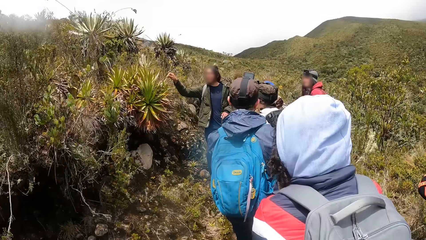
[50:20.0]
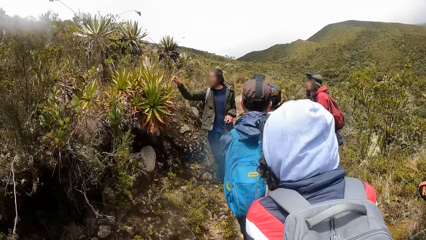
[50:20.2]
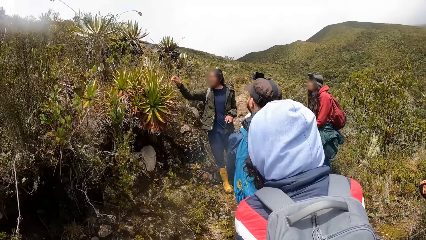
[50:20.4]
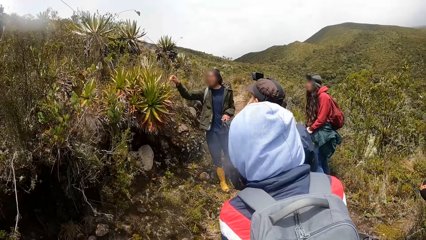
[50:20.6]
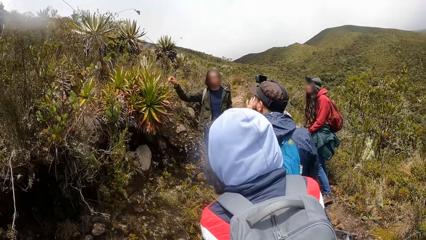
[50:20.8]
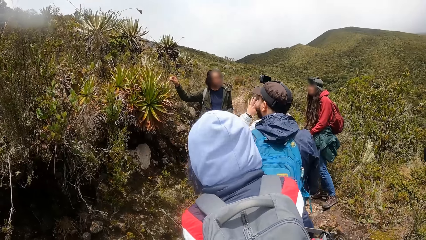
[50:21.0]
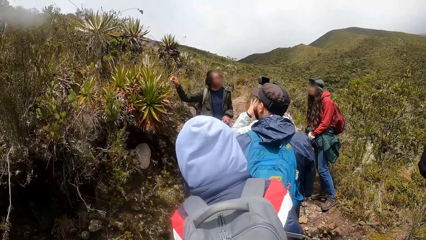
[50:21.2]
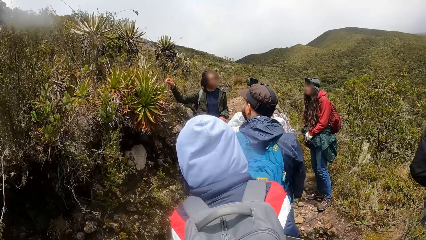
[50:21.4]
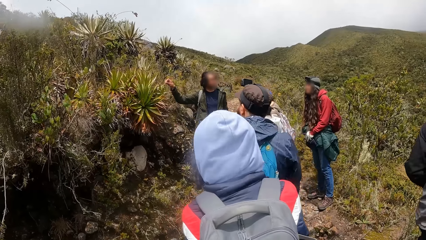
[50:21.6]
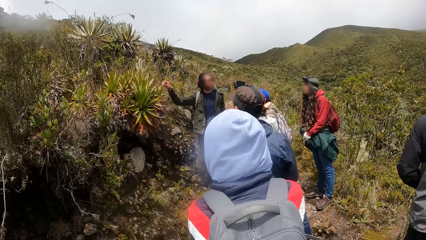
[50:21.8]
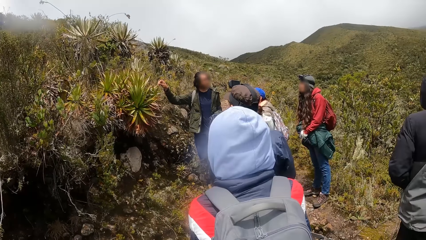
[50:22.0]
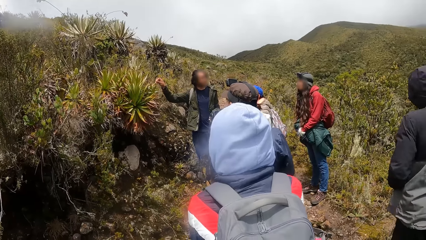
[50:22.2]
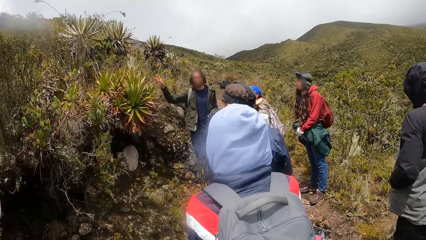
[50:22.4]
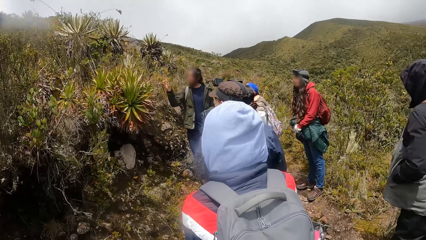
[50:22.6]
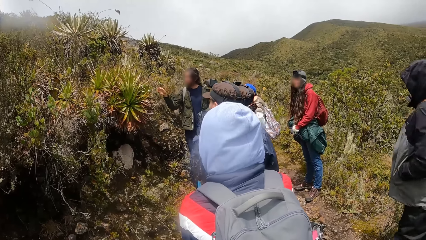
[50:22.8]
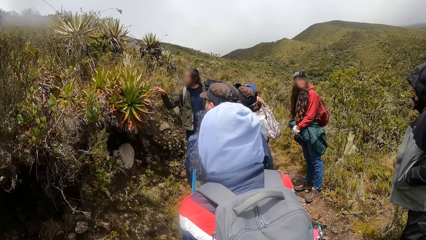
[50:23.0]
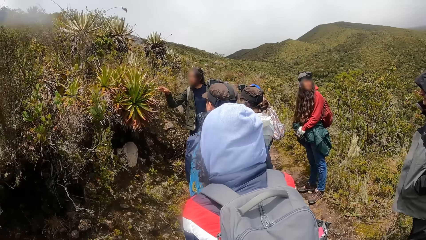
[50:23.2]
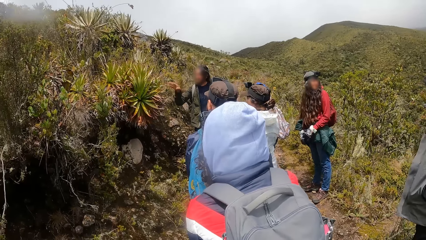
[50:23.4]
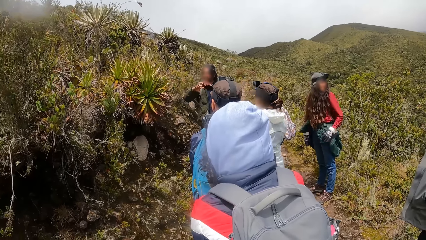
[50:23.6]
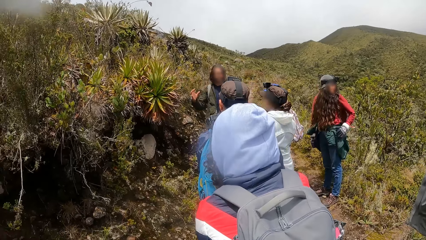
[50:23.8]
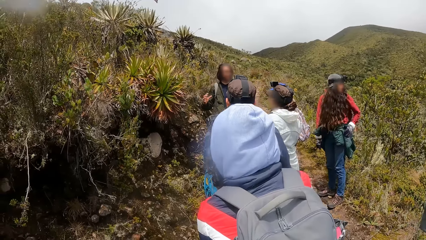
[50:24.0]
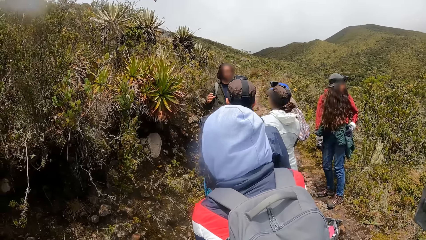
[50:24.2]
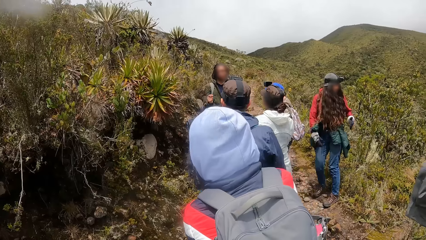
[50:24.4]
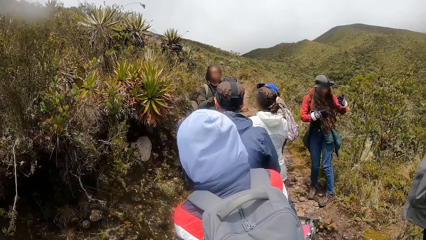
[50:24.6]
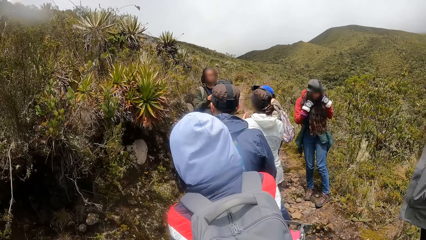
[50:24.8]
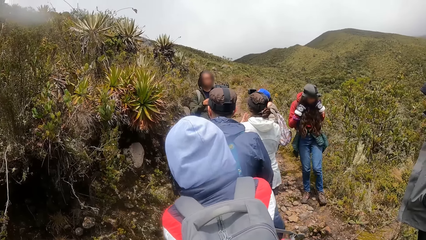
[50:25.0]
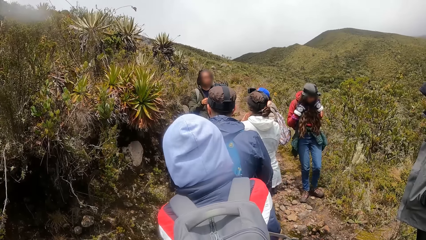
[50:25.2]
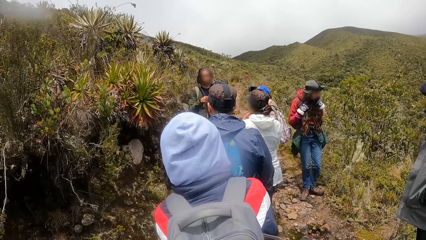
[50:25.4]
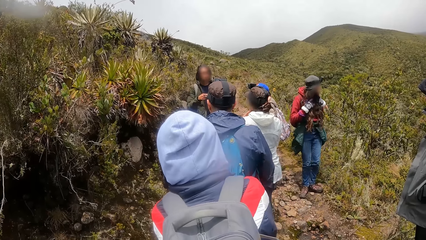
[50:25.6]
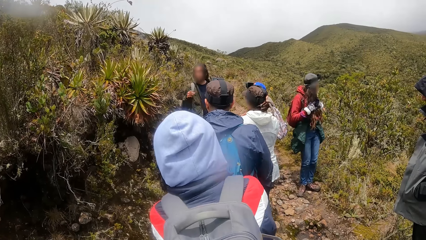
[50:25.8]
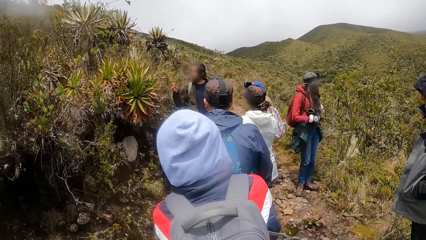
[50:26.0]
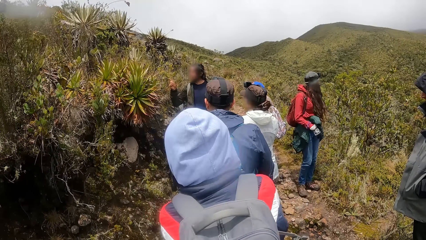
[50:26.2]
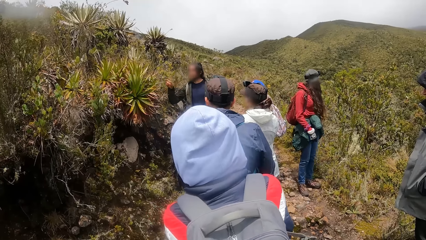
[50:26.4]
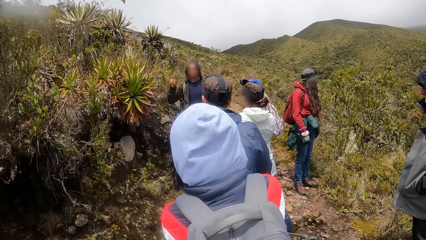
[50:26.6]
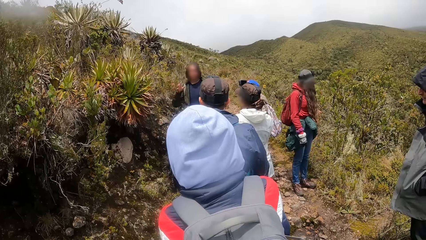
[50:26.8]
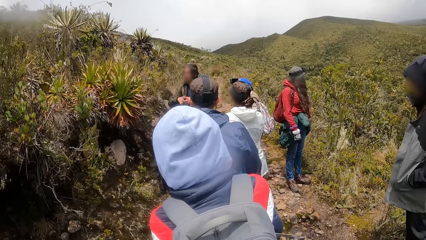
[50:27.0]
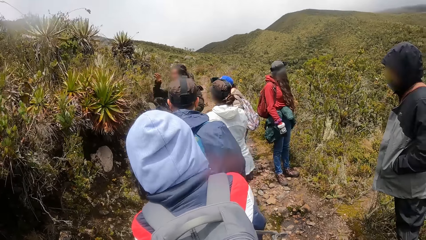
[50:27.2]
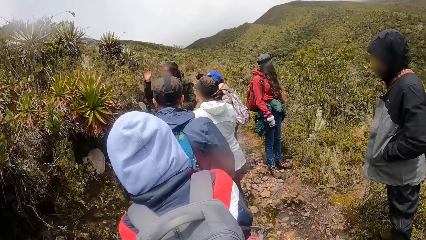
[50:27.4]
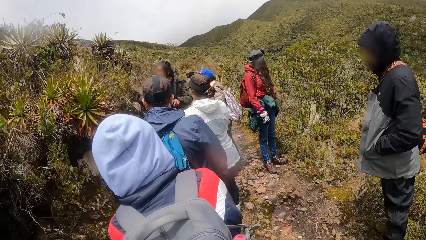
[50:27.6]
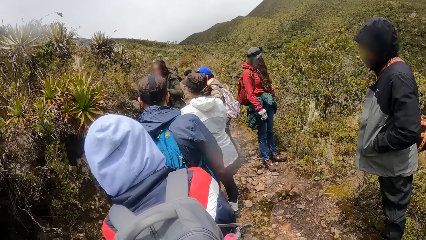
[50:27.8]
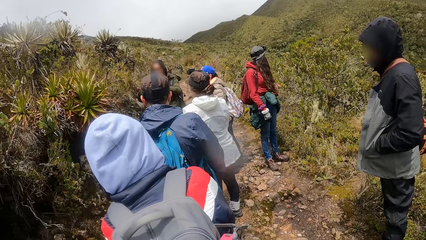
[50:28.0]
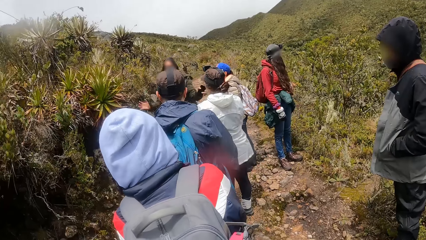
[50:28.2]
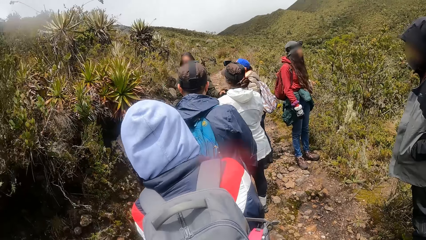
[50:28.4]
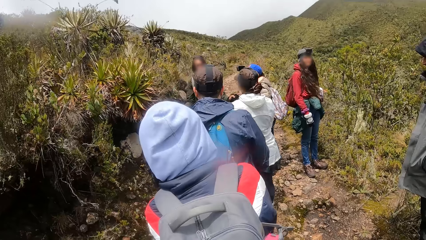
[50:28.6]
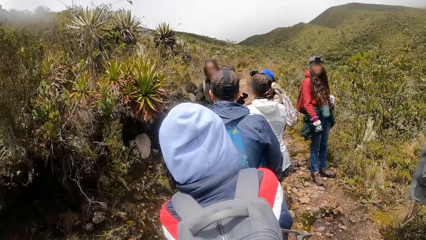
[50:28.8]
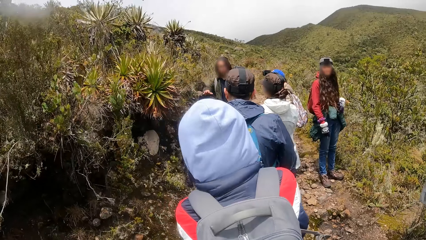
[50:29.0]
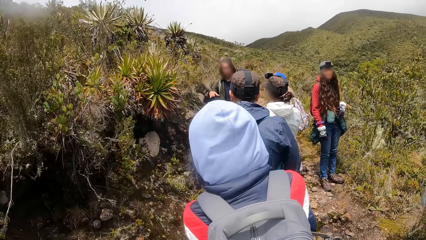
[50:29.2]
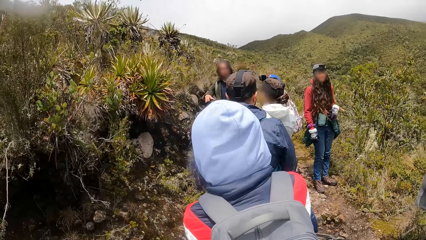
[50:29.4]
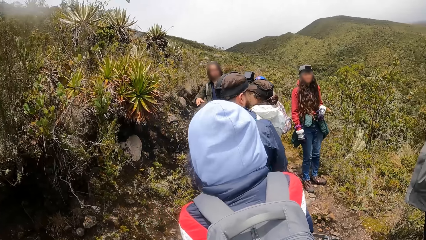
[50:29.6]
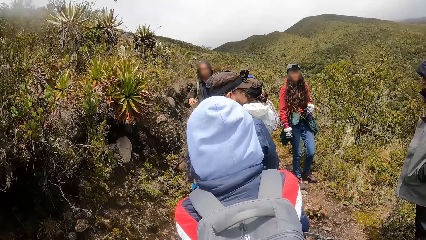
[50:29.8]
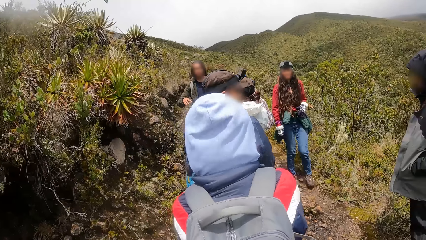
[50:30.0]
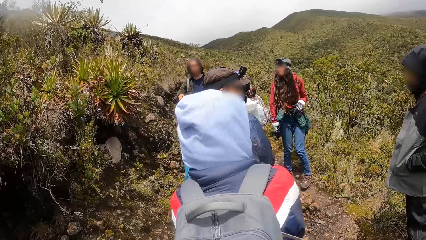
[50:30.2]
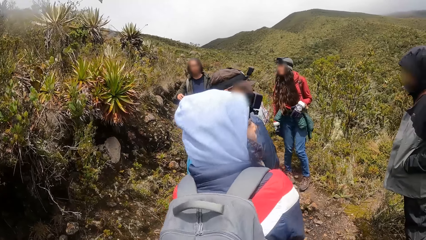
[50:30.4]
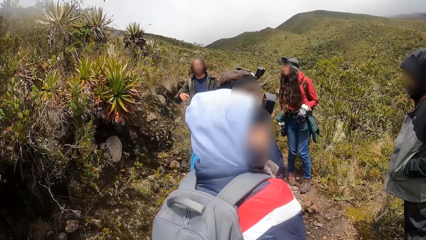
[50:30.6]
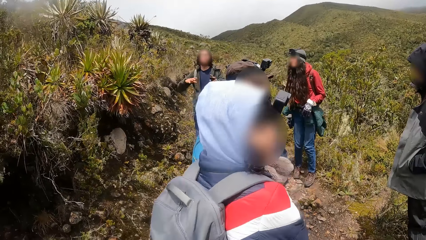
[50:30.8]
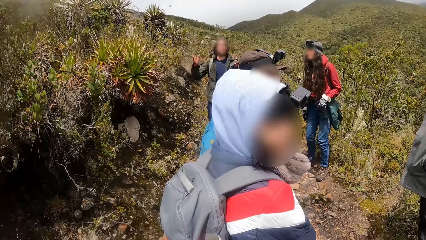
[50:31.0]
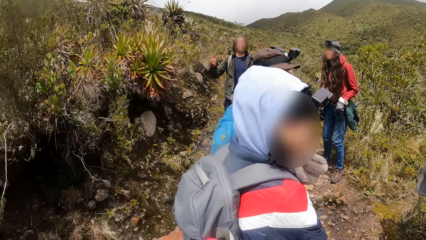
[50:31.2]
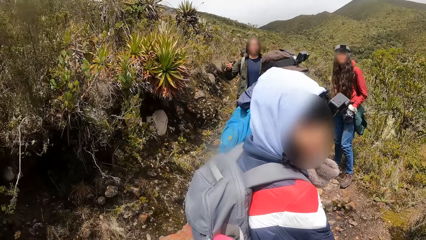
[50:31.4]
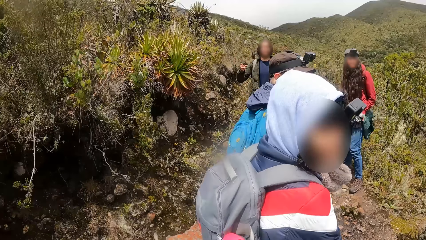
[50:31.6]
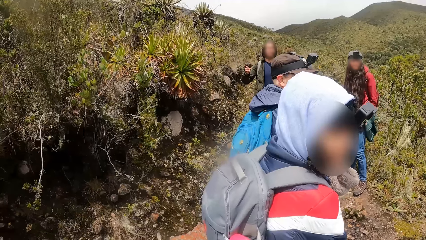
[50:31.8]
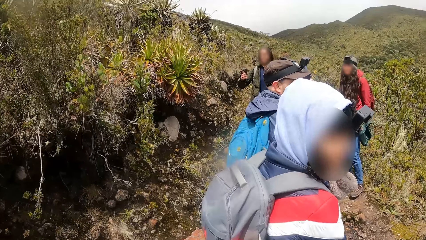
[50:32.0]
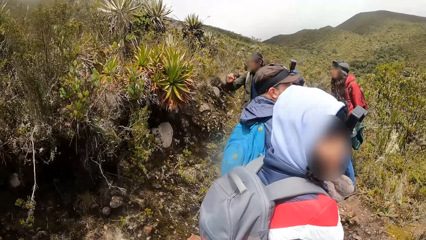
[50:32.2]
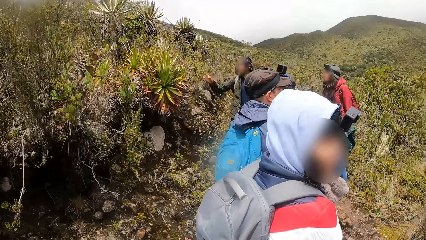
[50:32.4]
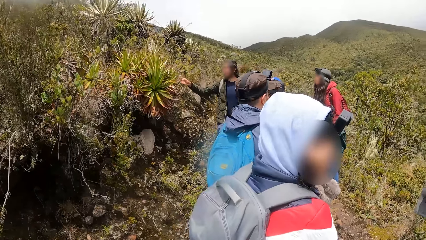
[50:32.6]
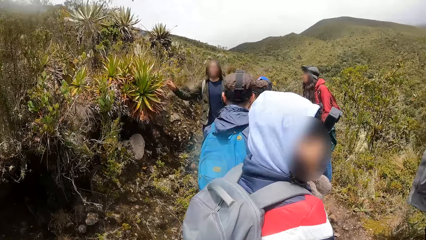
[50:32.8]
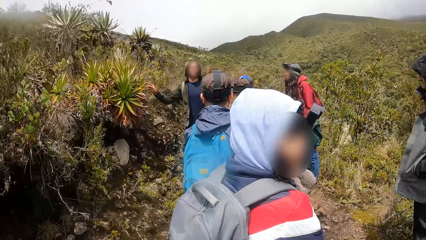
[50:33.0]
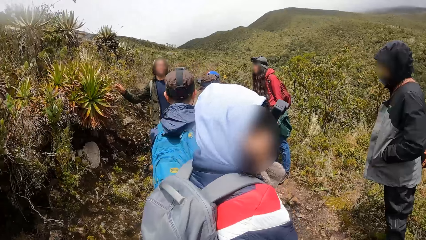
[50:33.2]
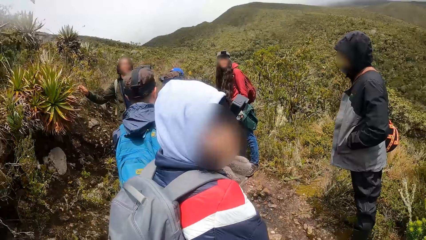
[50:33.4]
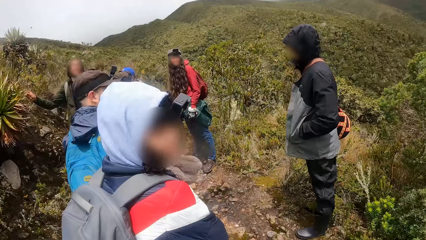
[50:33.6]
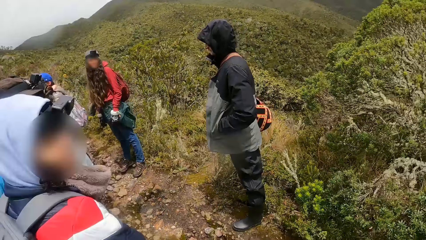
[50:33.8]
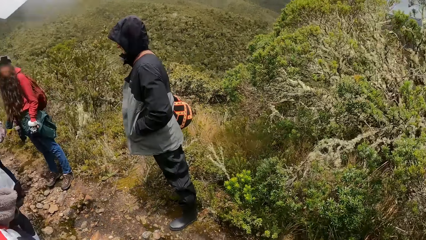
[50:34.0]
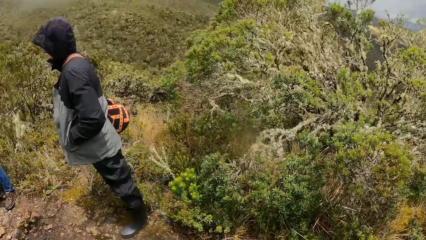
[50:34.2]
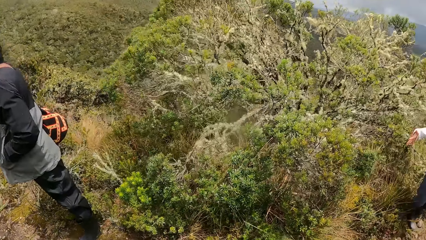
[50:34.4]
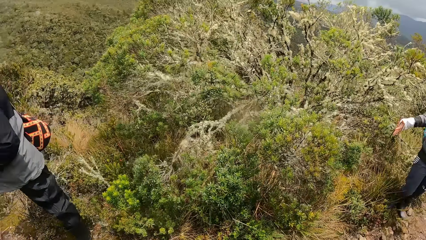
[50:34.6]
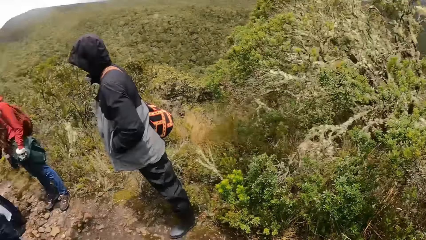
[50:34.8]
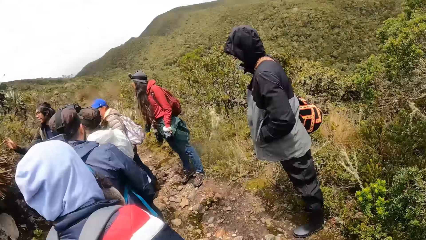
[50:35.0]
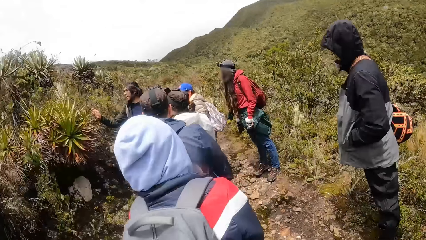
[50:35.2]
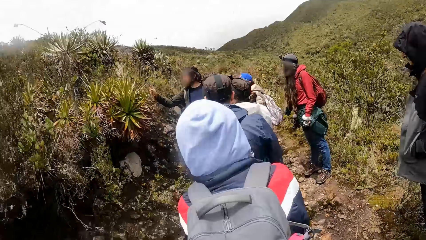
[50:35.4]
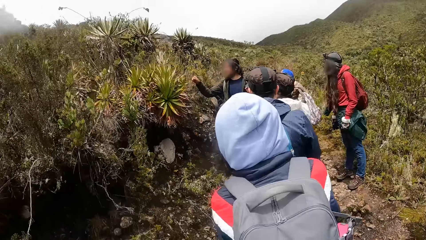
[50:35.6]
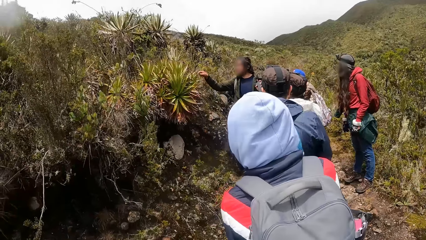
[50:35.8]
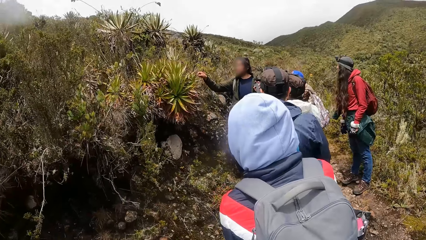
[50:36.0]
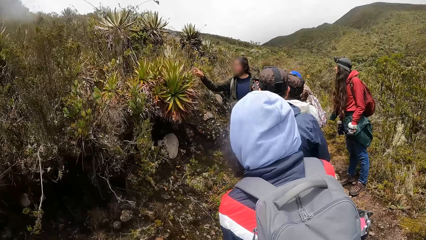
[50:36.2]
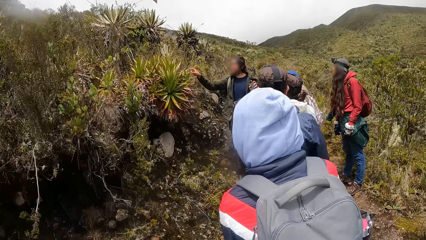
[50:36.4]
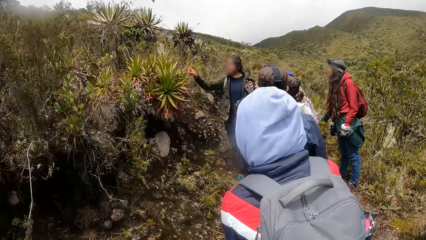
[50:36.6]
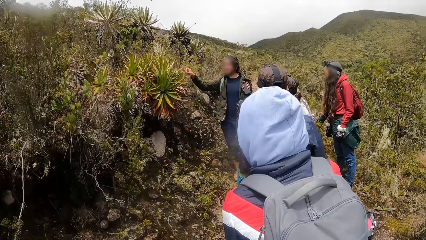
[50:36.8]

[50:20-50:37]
The man touches the plant with his right hand. A lady stands on the hill path. Another man stands on the hill path. A third man stands on the hill path. A fourth man stands on the hill path. The first man gestures and converses to the others and the camera wearer. The first man interacts with the tourists. Another lady stares round on the hills on the hill path. The third man stares round on the hills on the hill path. The fourth man stares round on the hills on the hill path. The first man touches the plant with his right hand. The camera wearer stares round on the hillside.
